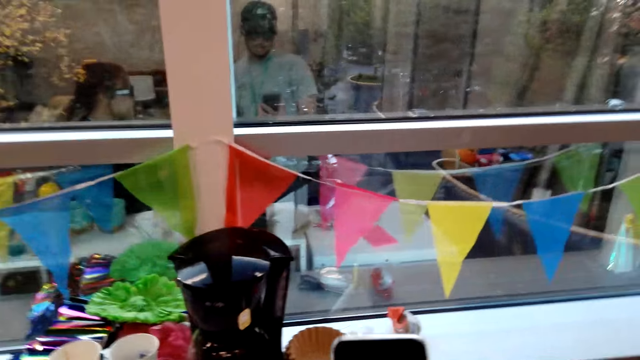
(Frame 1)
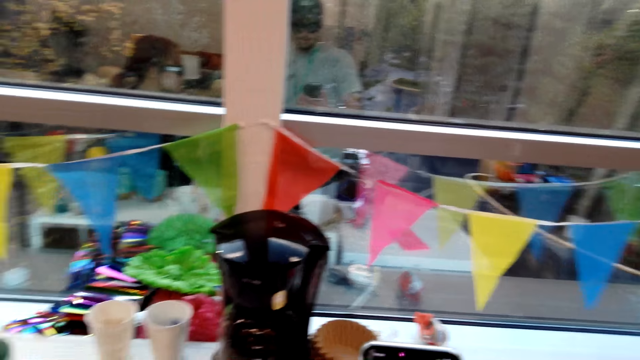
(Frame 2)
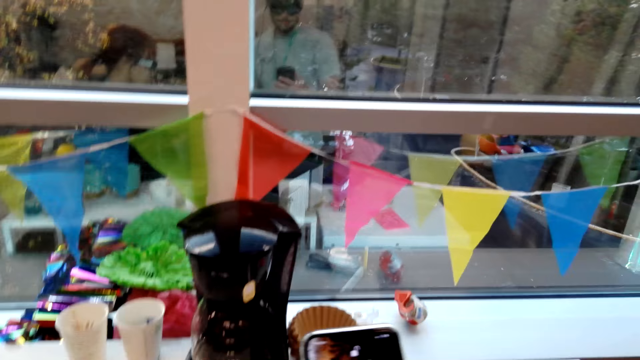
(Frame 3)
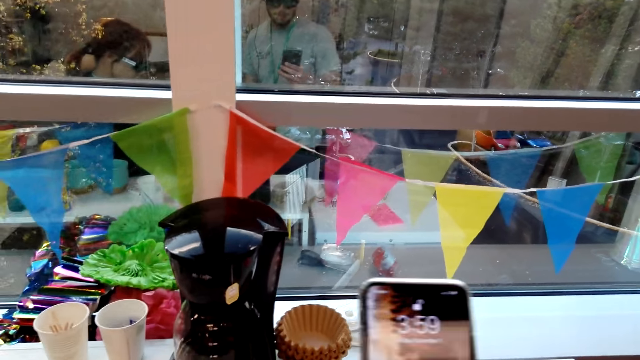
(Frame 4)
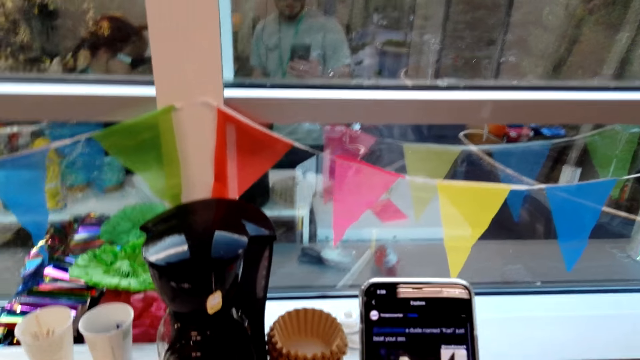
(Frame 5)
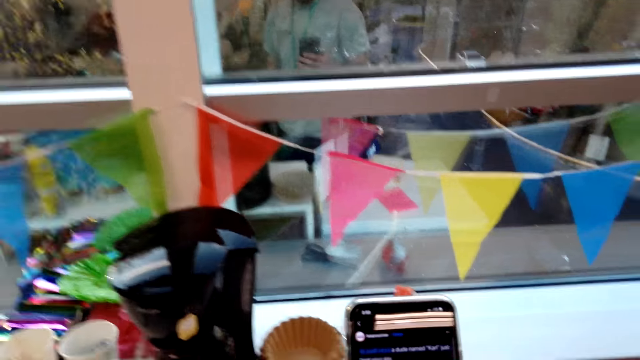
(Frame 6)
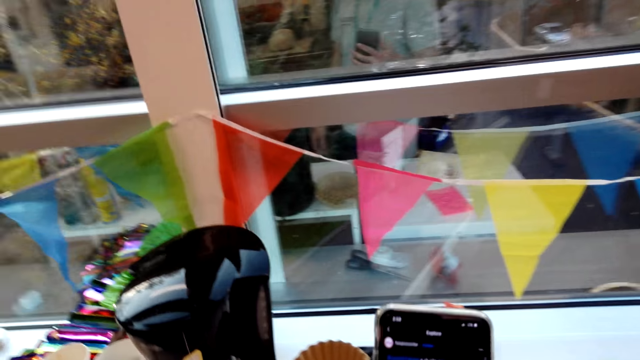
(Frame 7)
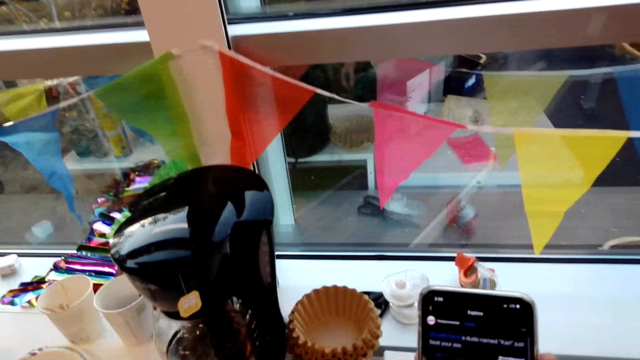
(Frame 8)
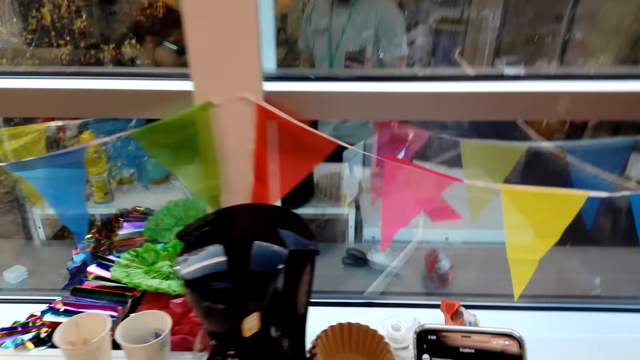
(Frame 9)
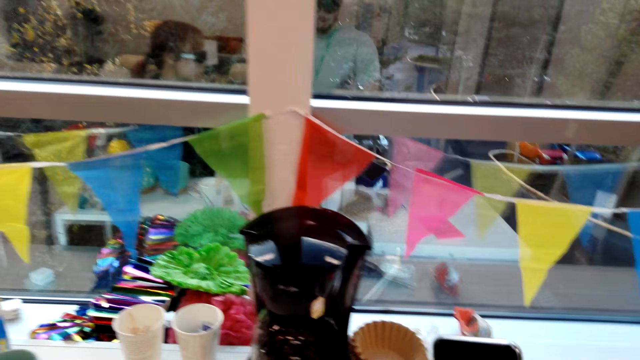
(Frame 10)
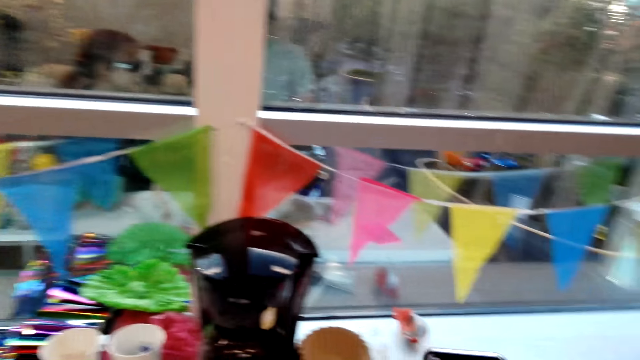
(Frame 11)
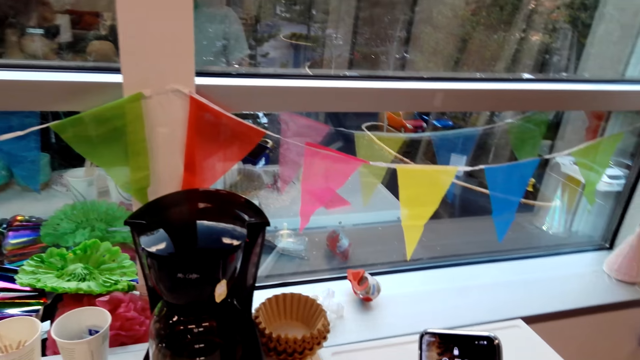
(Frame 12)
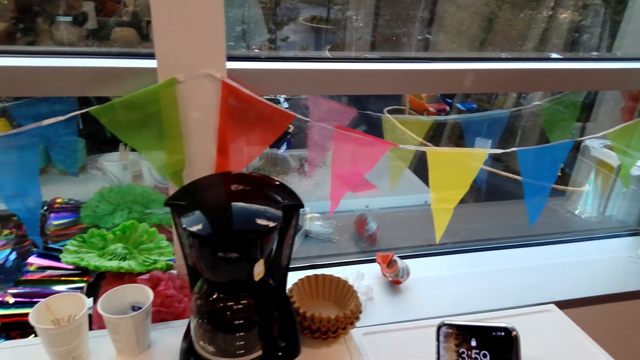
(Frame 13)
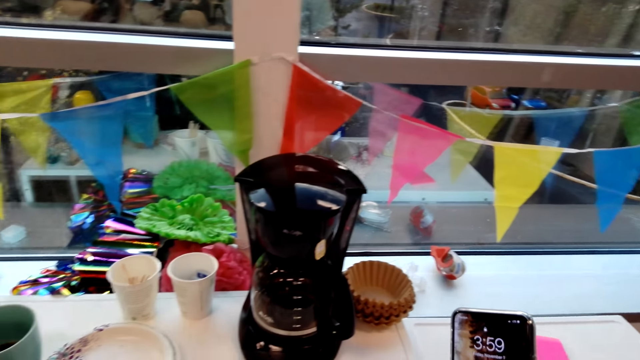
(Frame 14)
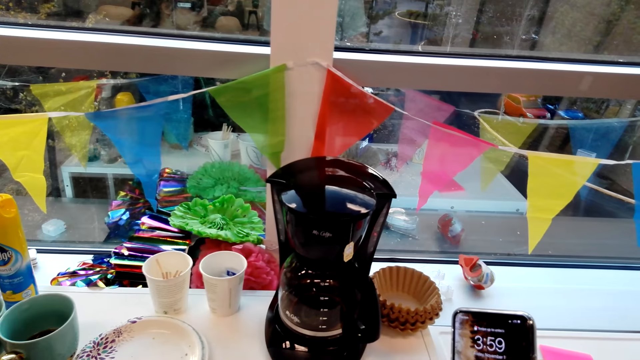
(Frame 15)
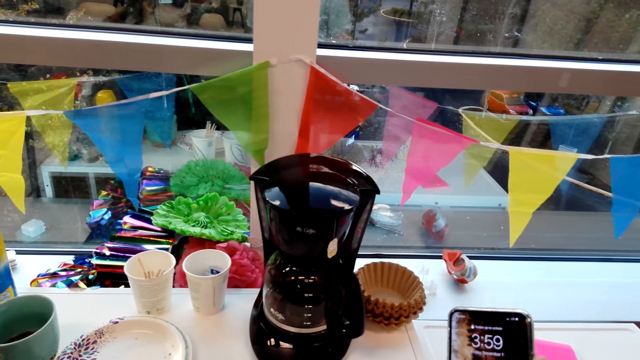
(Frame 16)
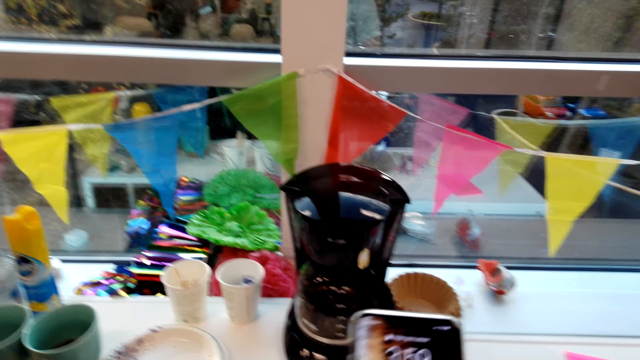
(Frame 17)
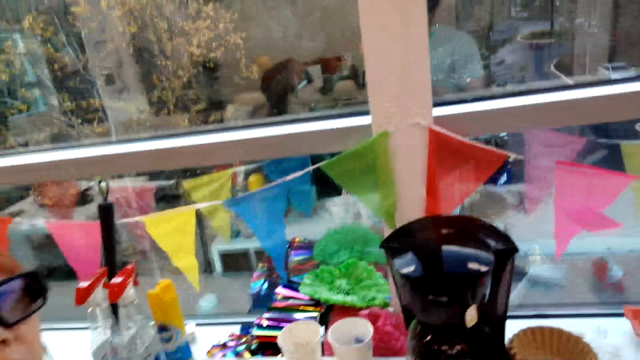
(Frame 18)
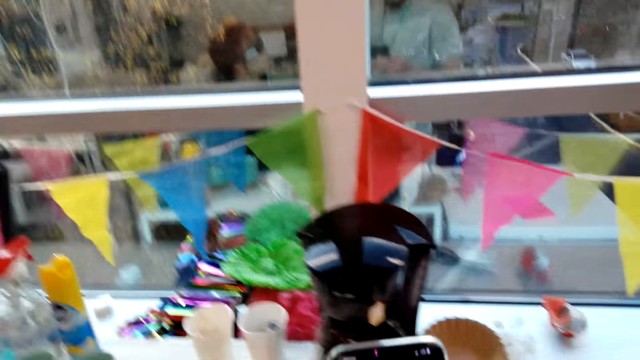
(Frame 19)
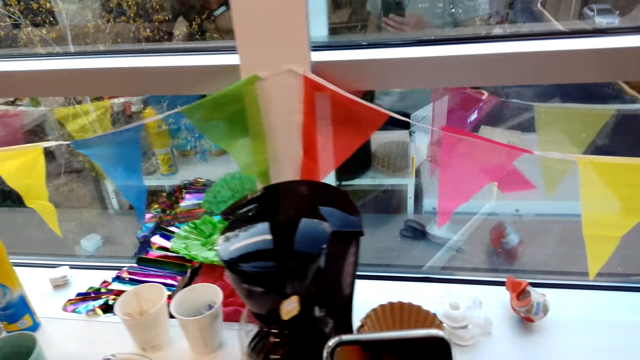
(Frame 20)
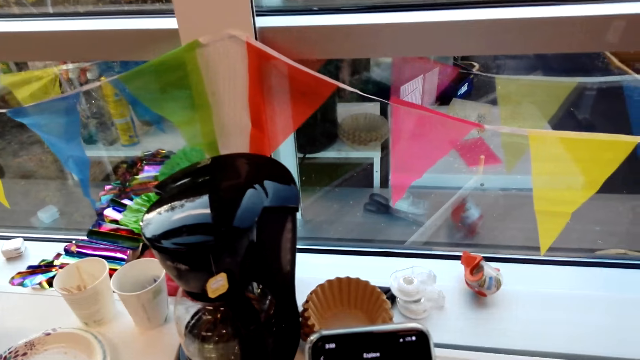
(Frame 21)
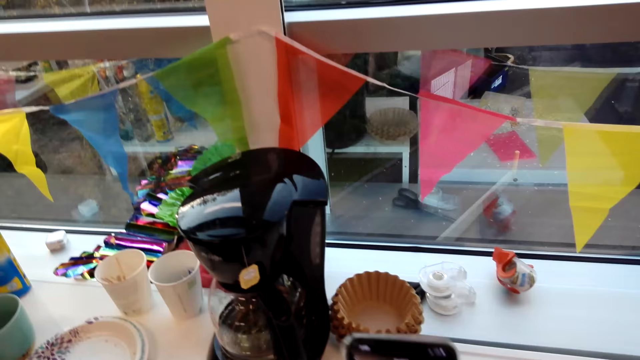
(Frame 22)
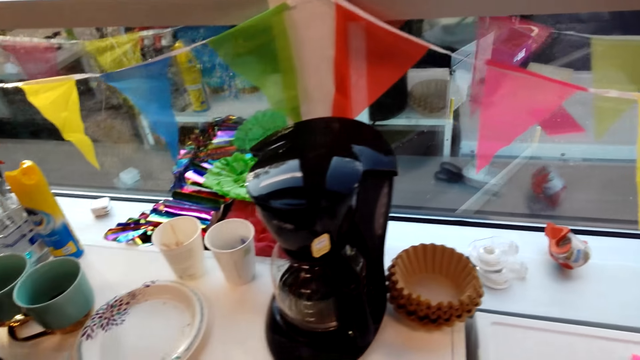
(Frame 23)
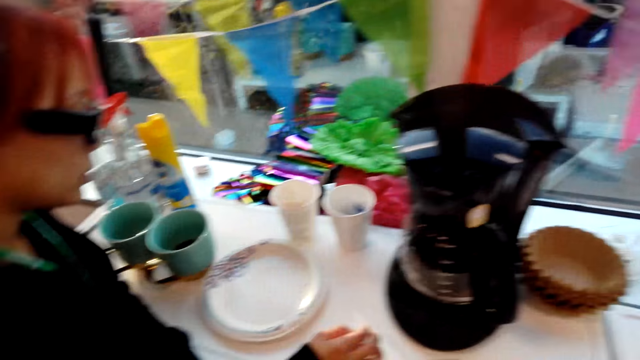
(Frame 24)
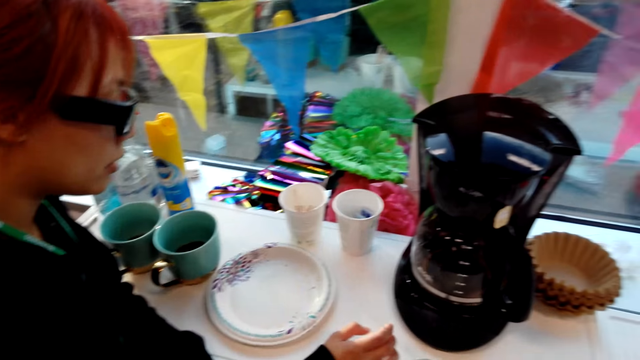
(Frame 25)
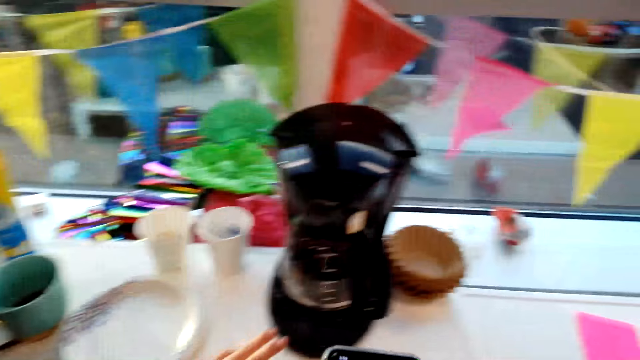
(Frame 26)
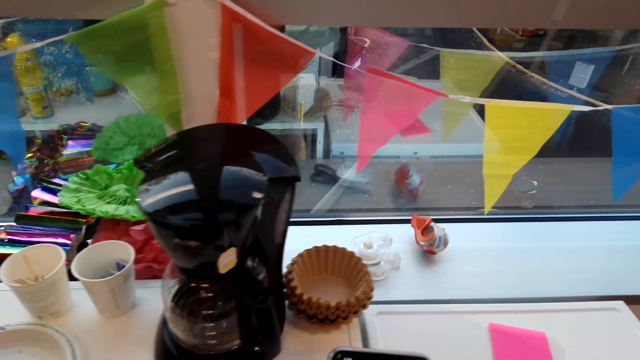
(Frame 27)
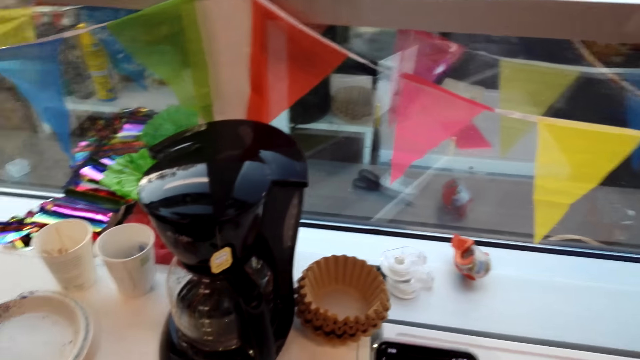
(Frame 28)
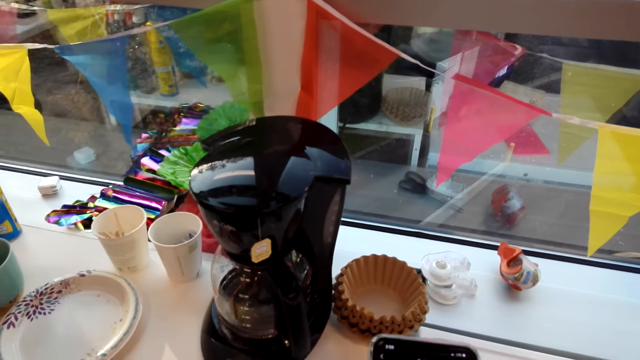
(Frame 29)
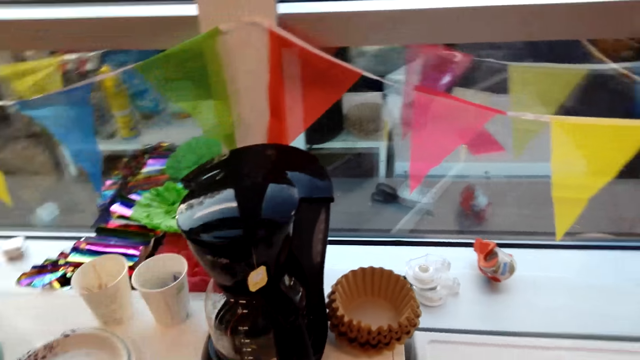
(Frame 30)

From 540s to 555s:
The camera wearer looks at a phone. They operate on the smartphone, talk to the woman, and use the phone.

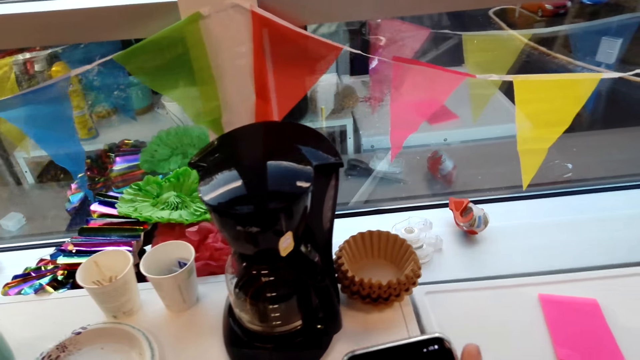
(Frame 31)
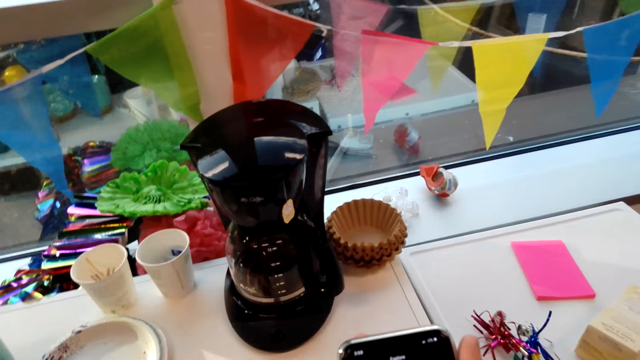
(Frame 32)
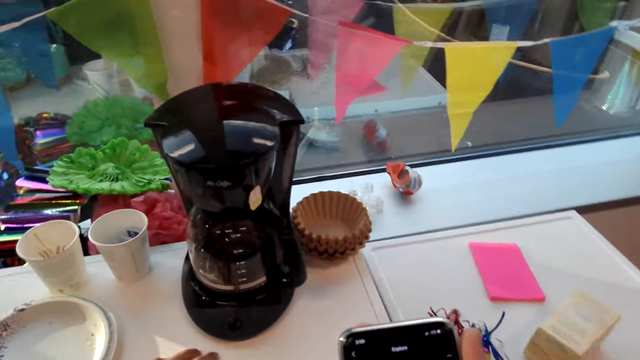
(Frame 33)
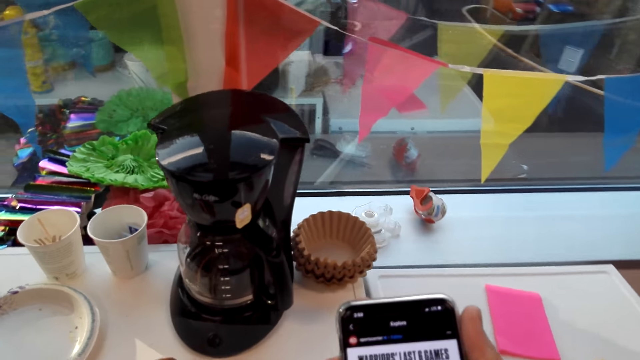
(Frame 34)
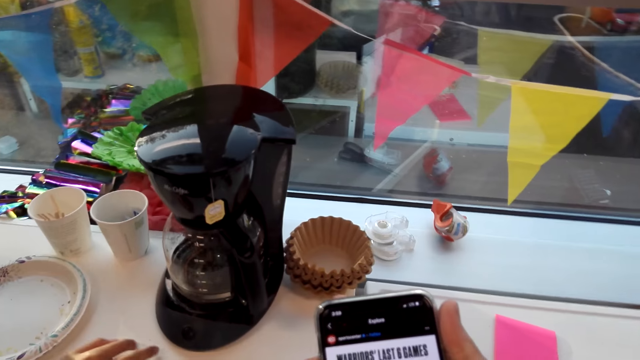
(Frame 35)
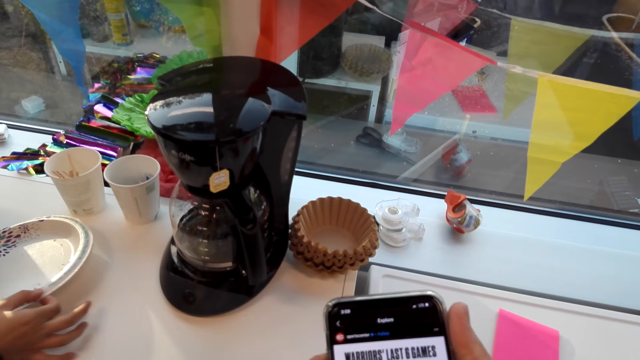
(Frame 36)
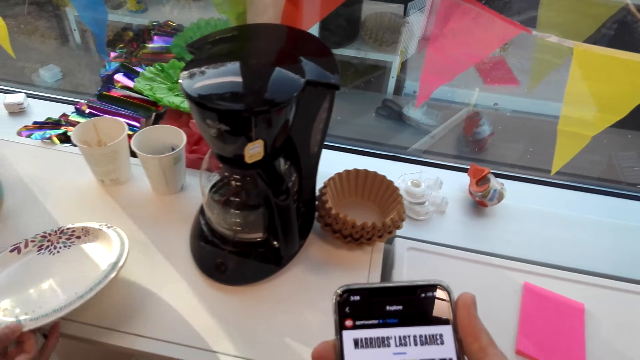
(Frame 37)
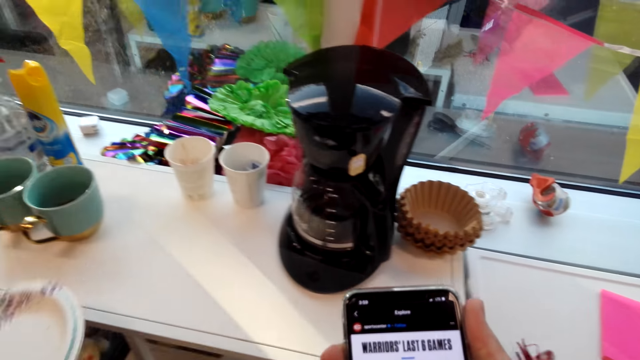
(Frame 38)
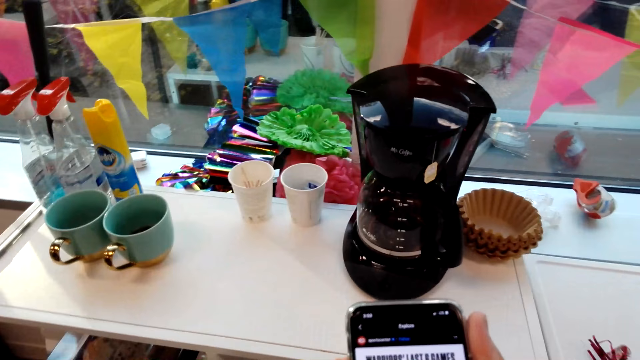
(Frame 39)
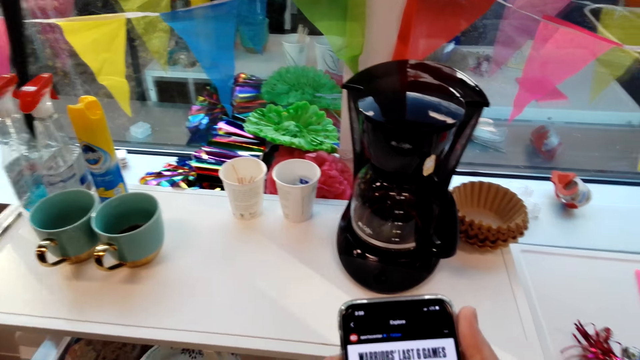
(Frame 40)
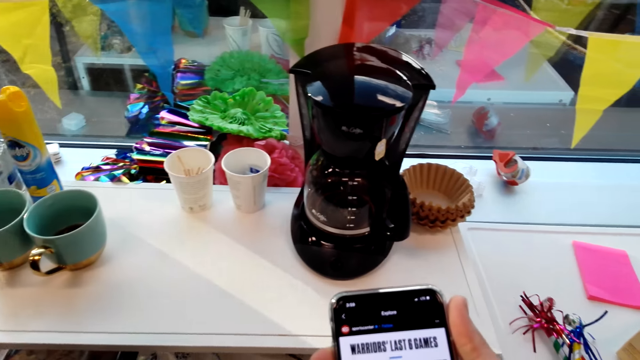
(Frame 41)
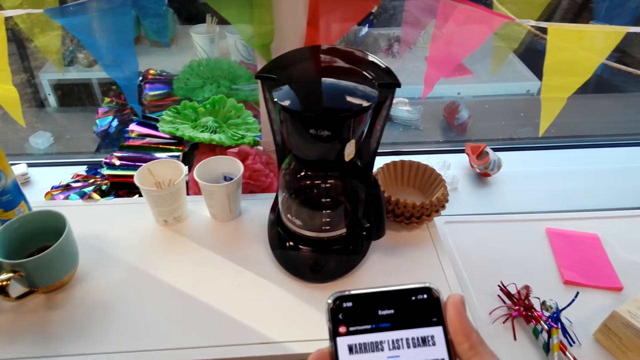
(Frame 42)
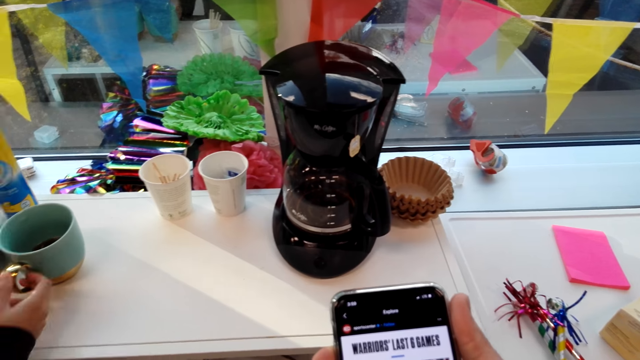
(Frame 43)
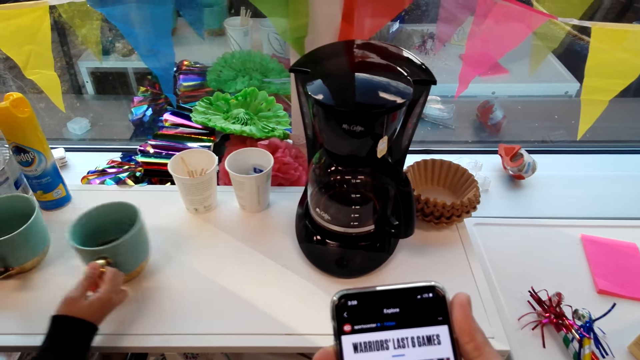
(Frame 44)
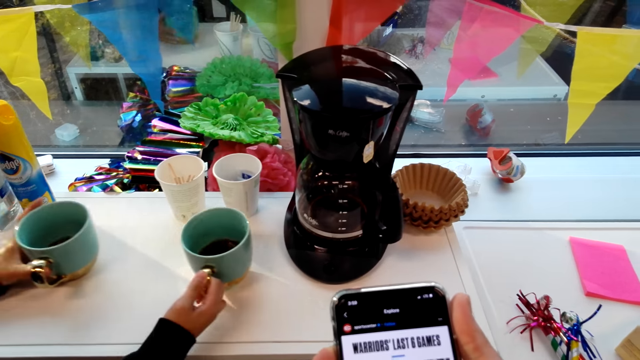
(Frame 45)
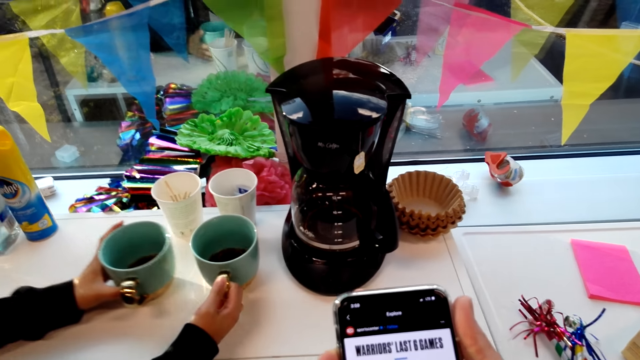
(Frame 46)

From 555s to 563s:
The camera wearer holds the phone. The woman moves the plate. The camera wearer scrolls his phone. He moves the cups. The woman pushes the cups.
